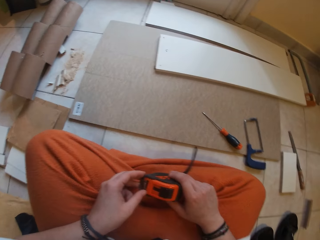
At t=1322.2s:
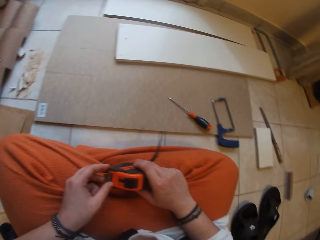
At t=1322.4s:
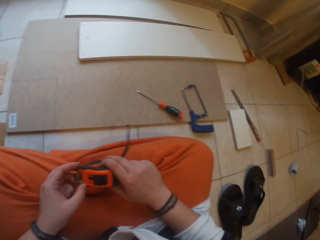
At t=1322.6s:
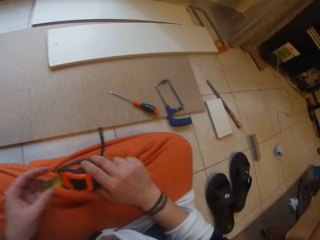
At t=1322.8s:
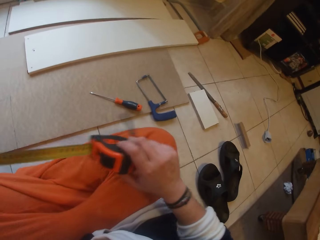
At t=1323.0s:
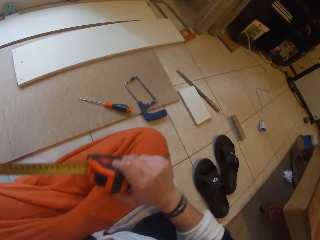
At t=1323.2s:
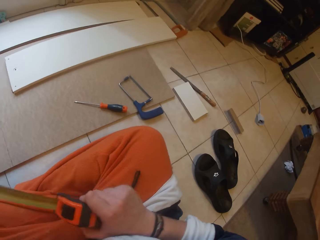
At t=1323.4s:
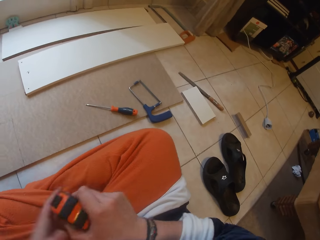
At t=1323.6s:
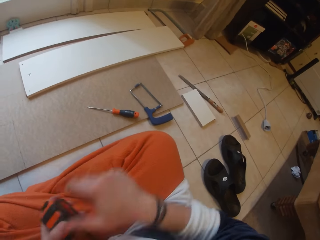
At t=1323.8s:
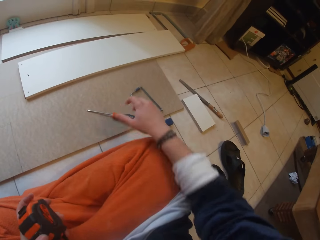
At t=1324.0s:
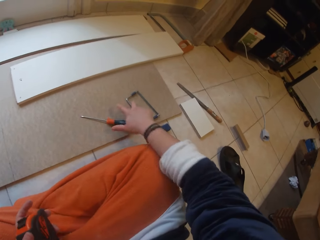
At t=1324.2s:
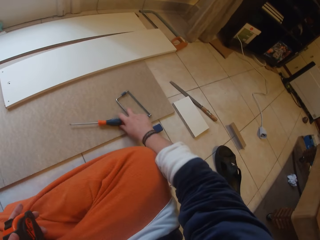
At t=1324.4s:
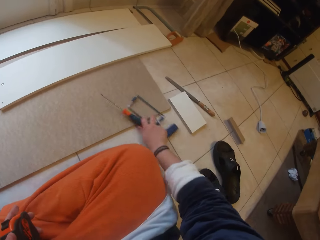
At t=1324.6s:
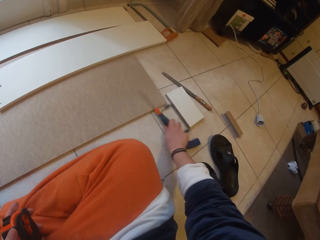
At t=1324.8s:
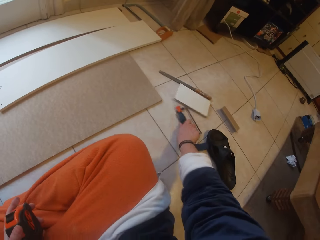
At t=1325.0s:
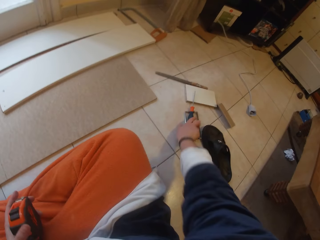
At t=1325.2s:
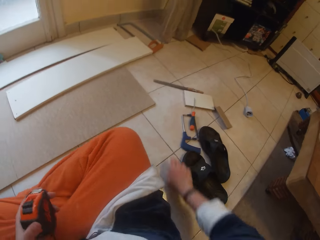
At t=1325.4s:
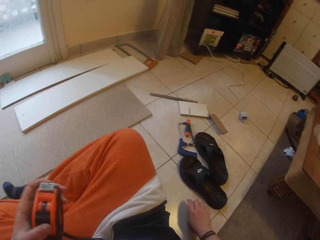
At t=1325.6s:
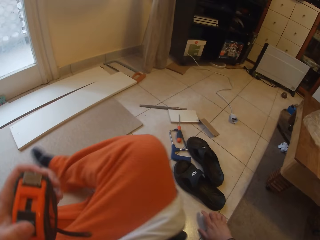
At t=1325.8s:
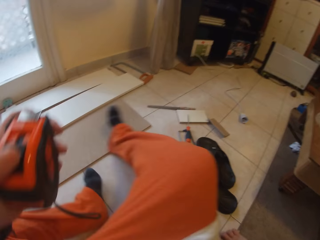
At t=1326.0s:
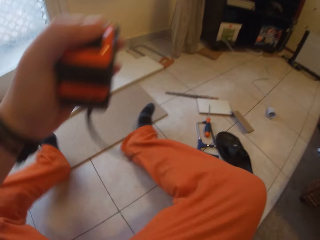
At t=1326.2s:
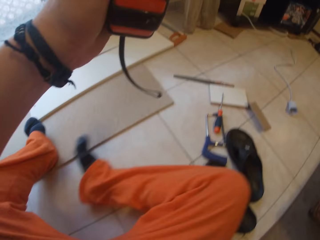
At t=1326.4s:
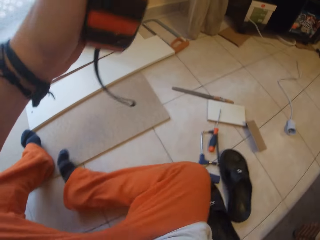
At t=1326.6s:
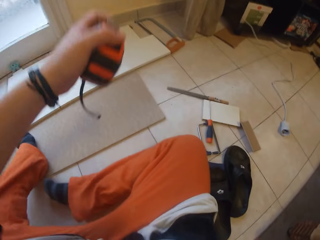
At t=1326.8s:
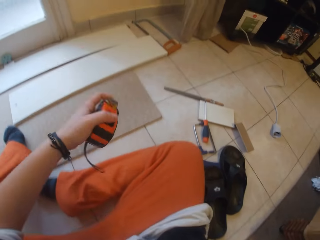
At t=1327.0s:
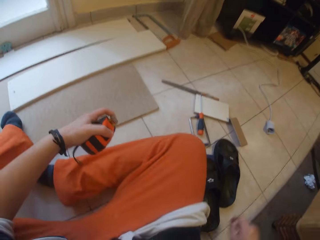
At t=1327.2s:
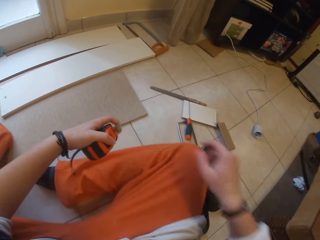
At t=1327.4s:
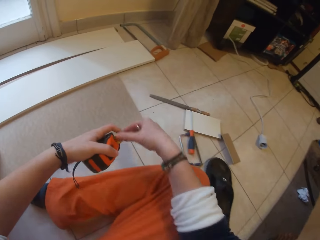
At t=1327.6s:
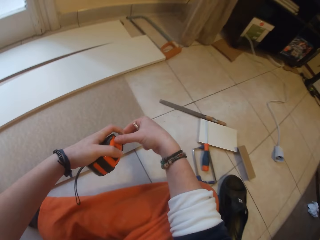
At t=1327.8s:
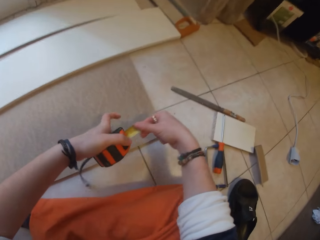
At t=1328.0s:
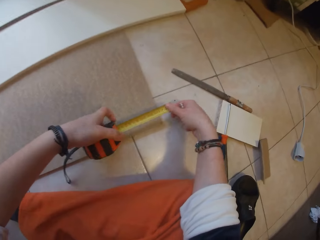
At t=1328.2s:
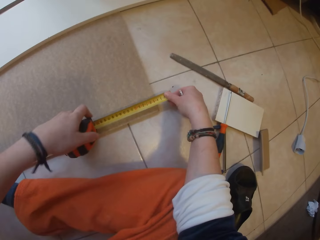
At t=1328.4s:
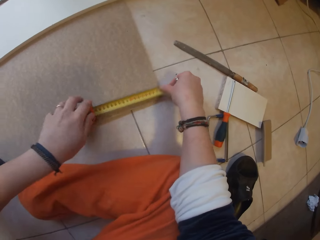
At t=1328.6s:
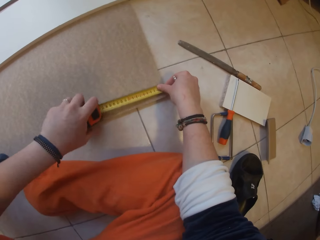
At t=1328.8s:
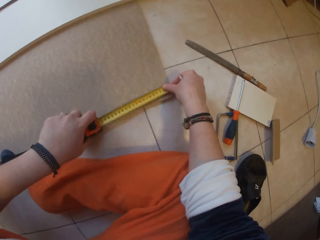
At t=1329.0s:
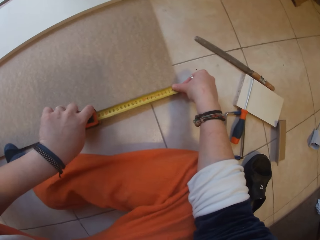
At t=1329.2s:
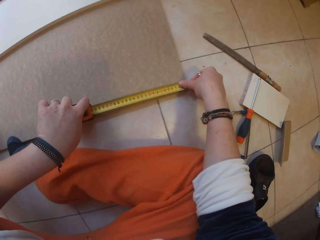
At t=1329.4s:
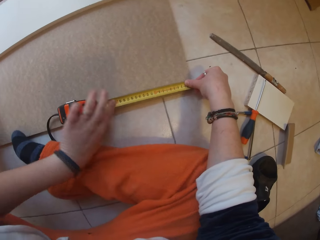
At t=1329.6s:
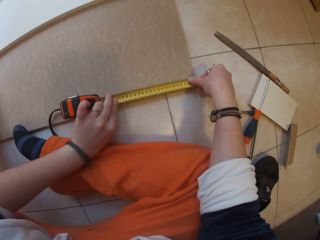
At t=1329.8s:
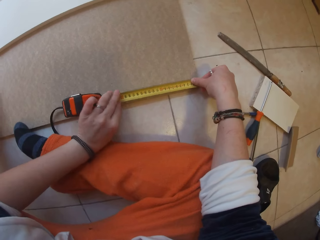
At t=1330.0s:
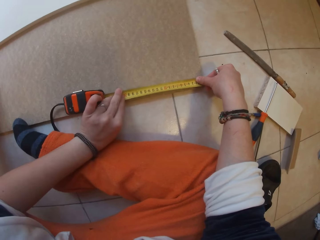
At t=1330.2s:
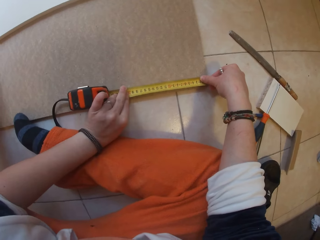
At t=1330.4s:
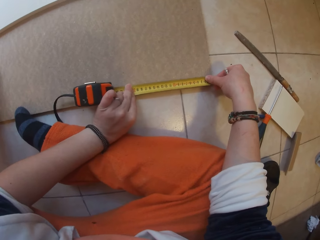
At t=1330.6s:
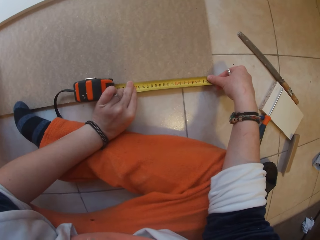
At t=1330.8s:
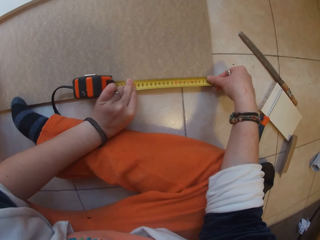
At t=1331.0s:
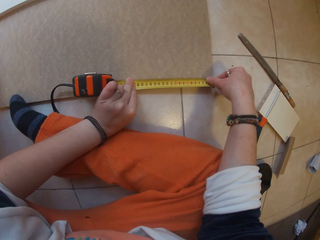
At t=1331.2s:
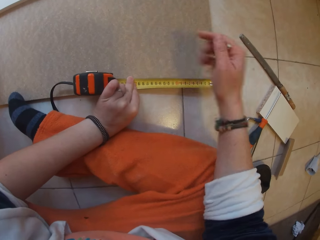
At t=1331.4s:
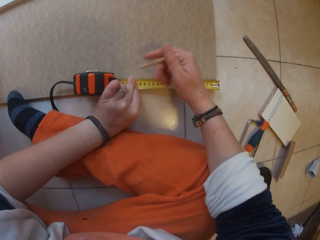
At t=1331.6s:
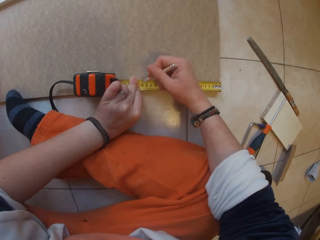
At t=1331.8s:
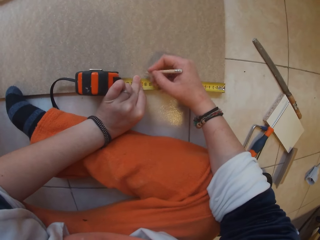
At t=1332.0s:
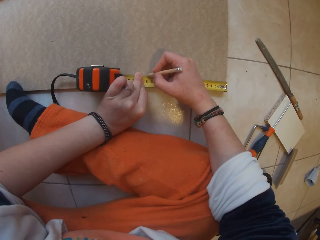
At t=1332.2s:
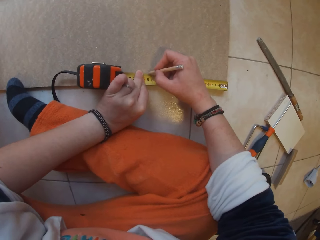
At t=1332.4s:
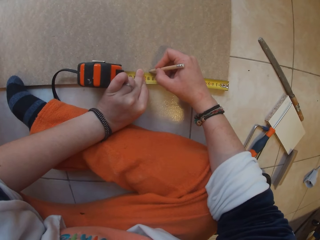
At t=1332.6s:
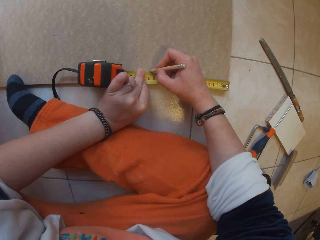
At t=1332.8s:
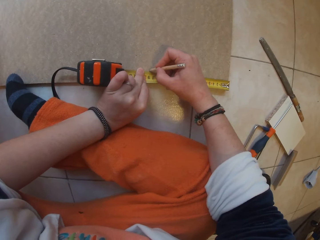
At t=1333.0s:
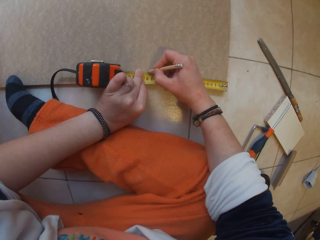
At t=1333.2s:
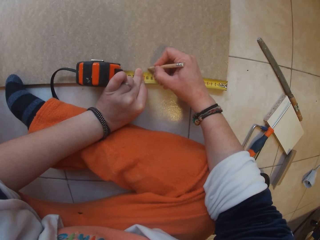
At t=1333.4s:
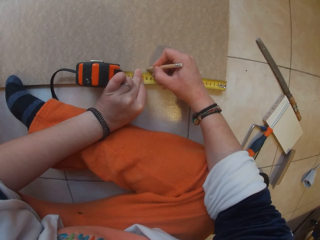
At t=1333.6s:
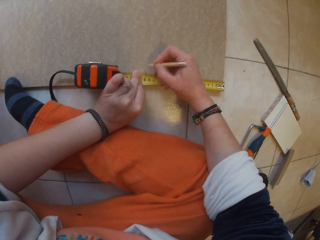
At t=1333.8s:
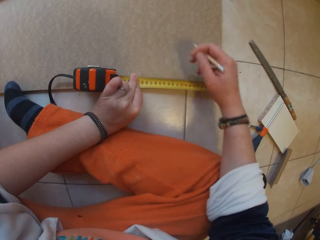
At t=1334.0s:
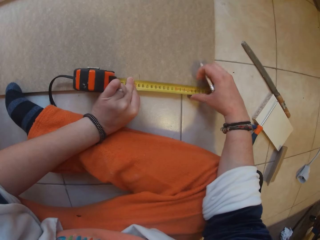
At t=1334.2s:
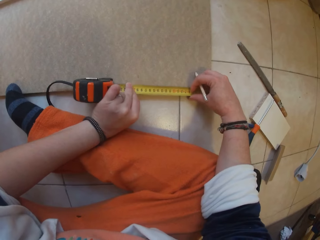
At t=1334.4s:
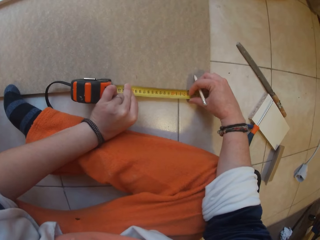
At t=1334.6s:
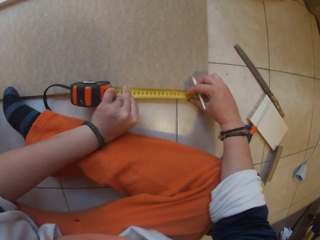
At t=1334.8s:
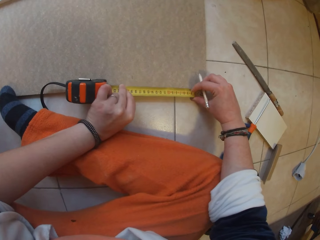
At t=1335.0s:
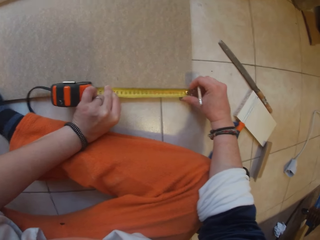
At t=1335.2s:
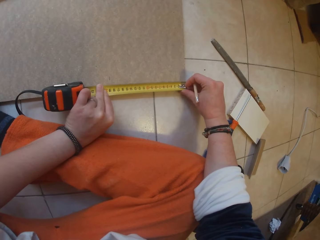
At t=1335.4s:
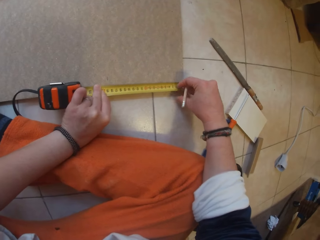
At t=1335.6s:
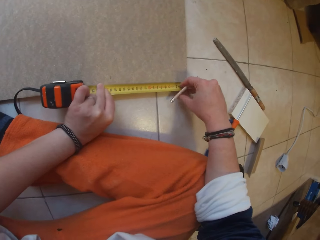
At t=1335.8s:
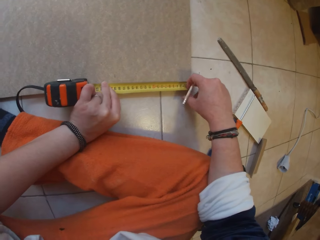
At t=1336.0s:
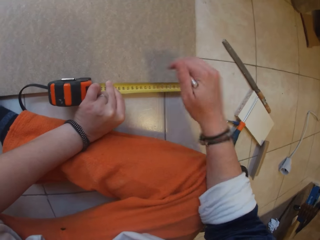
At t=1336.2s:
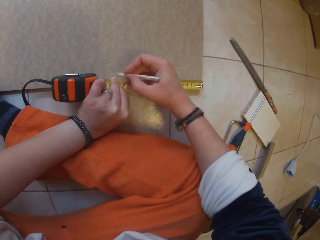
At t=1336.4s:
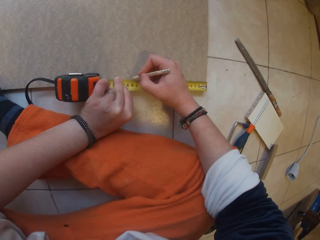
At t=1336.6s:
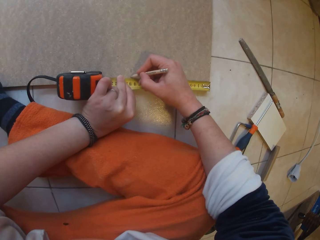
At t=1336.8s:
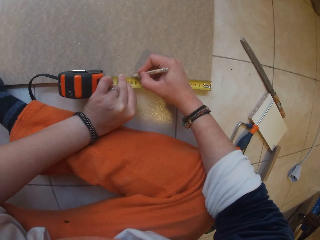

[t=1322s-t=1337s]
The camera wearer pulls the tape with her left hand. She moves the screwdriver and a hand saw from the board with her right hand. She measures the board with the tape measure using both hands. She marks the board with the pencil in her right hand. She measures the board with the tape measure using both hands. She marks the board with the pencil in her right hand.

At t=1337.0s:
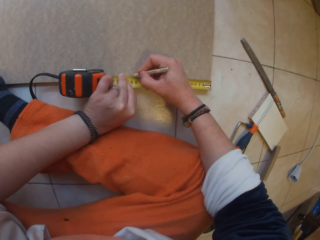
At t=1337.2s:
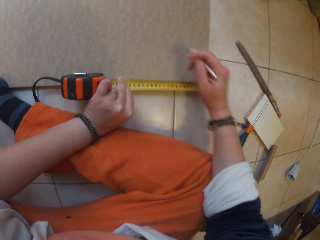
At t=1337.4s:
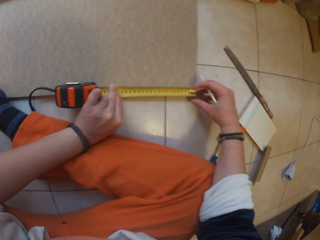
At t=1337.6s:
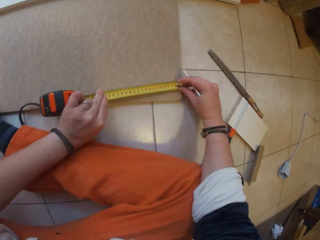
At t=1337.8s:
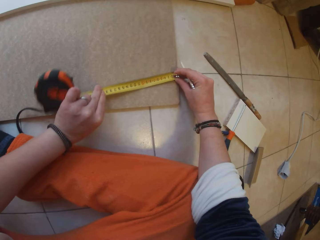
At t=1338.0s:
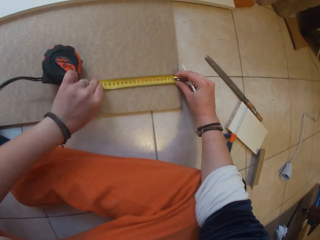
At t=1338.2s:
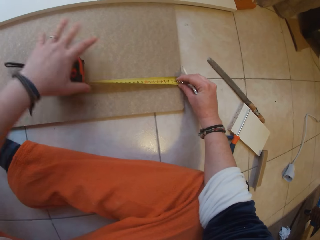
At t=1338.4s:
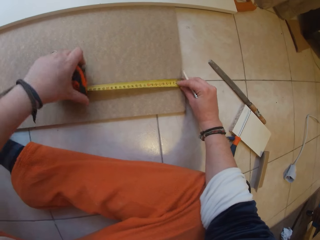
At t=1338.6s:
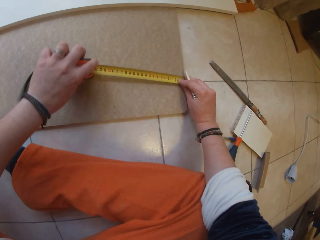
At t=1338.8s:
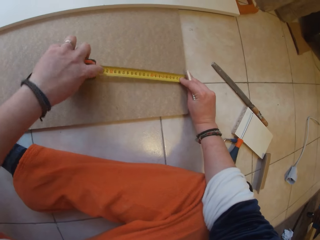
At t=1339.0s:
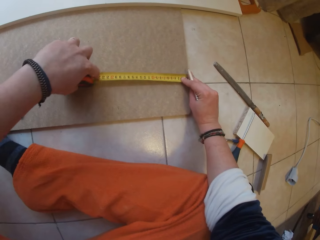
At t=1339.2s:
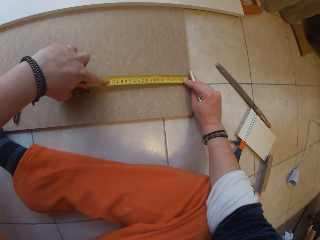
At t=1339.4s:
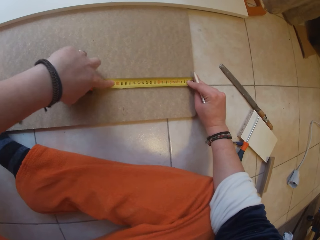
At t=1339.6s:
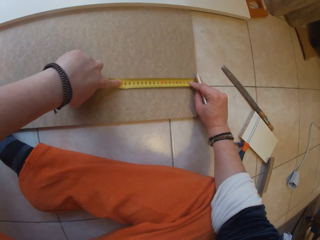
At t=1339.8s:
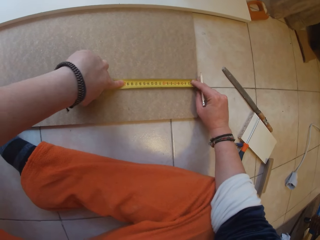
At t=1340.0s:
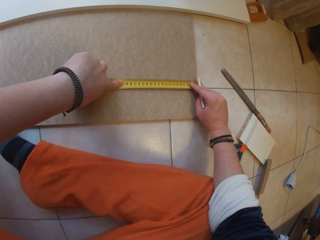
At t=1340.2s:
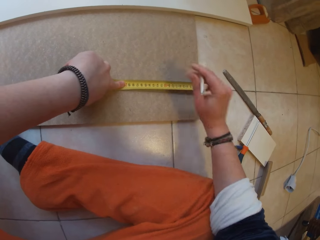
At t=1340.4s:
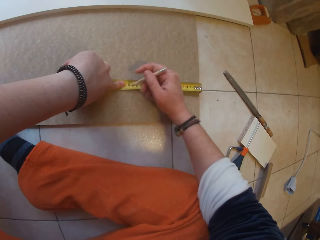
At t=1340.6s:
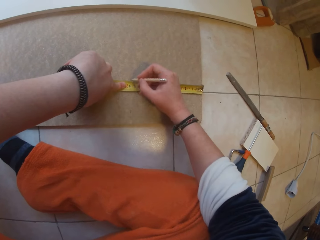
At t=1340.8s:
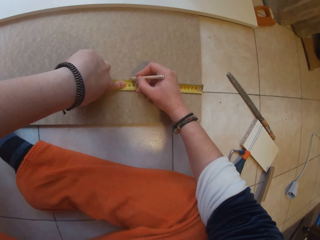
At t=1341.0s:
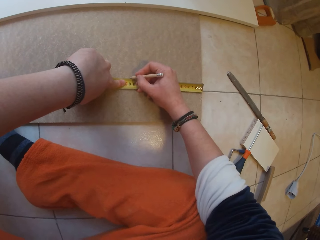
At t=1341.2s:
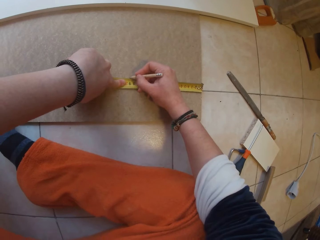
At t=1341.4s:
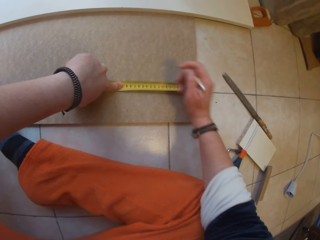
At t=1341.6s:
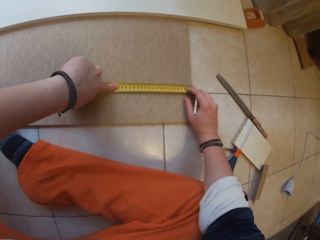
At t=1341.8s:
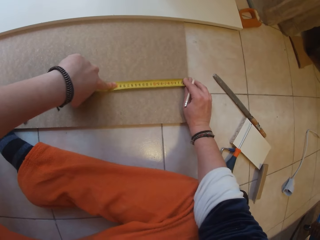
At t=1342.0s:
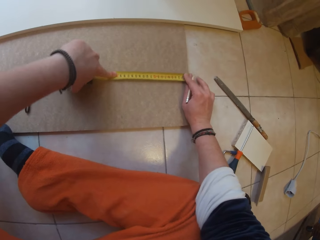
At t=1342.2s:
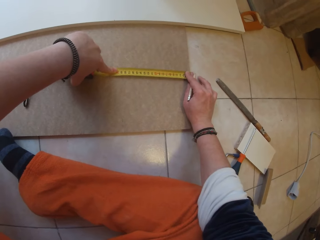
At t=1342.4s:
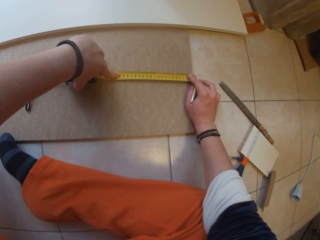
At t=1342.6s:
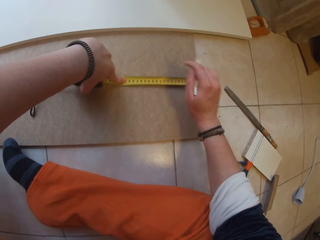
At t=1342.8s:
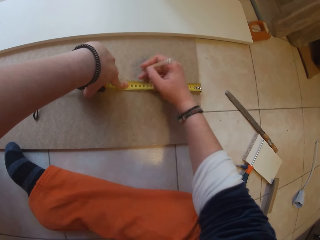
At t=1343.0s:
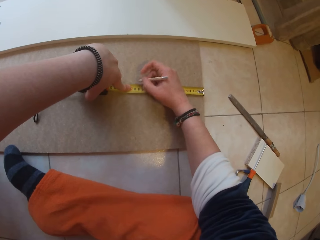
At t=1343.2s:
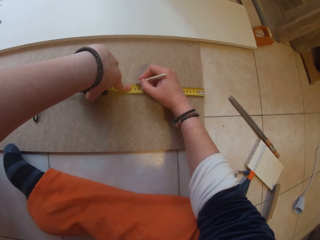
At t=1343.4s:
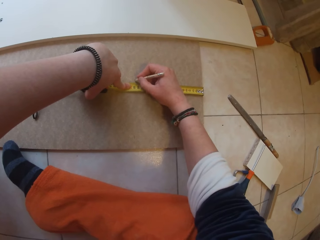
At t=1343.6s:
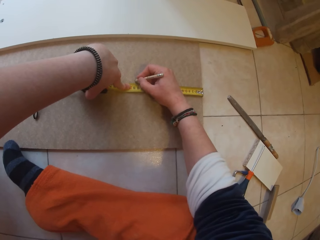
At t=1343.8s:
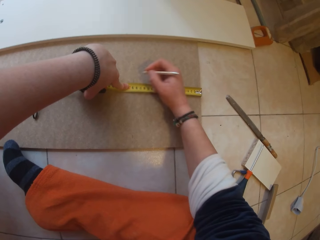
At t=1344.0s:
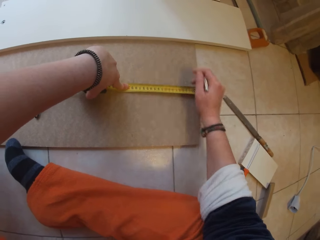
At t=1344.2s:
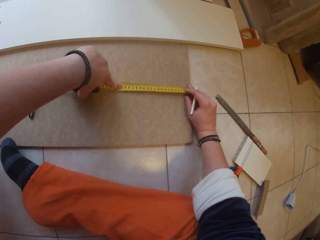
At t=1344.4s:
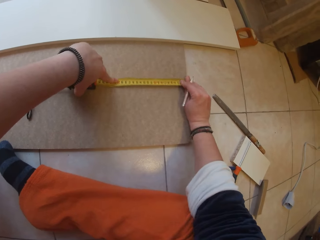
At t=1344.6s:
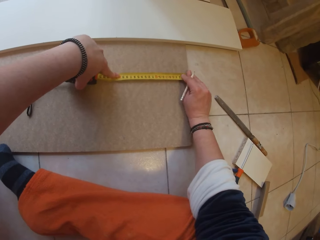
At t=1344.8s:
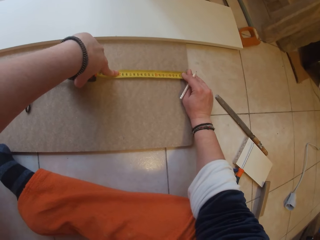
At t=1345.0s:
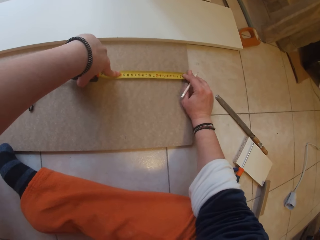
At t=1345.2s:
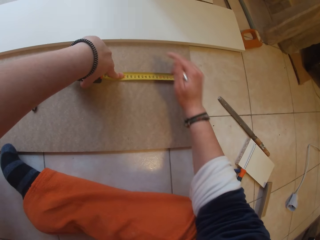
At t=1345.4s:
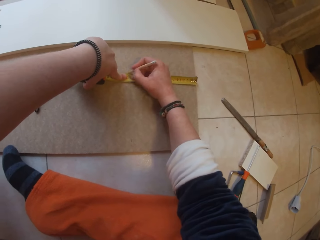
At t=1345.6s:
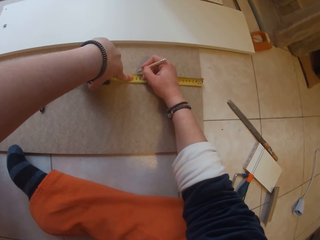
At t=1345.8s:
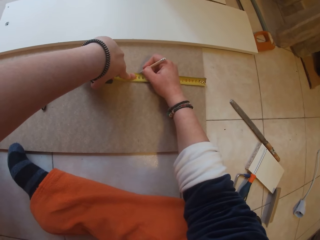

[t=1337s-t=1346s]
The camera wearer measures the board with the tape measure using both hands. She marks the board with the pencil in her right hand. She measures the board with the tape measure using both hands. She marks the board with the pencil in her right hand. She measures the board with the tape measure using both hands.
